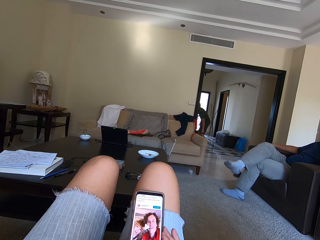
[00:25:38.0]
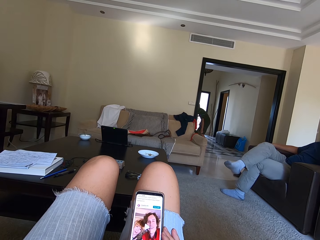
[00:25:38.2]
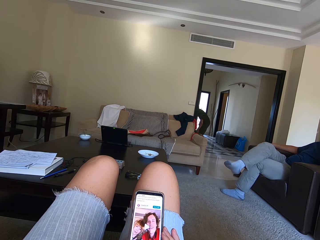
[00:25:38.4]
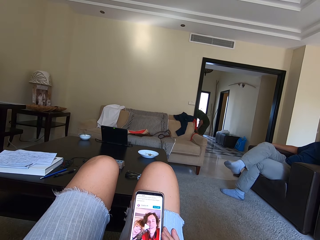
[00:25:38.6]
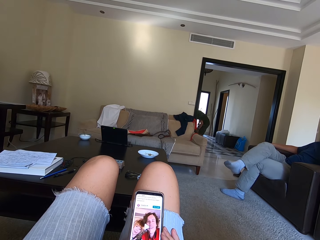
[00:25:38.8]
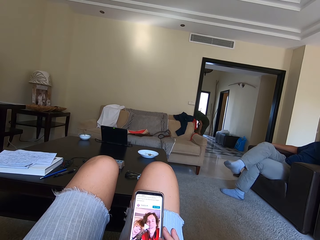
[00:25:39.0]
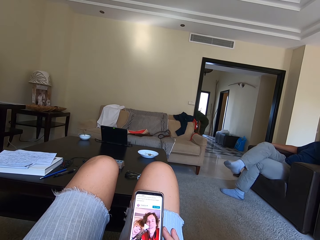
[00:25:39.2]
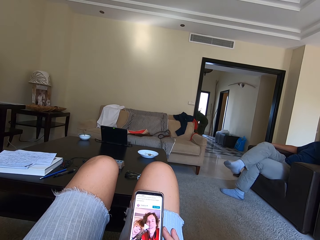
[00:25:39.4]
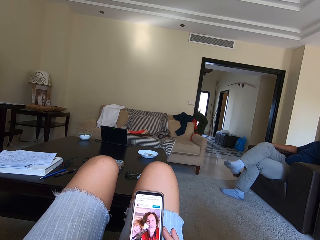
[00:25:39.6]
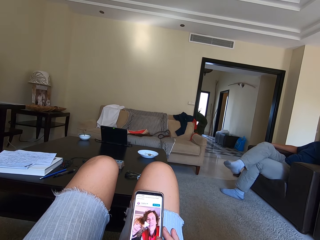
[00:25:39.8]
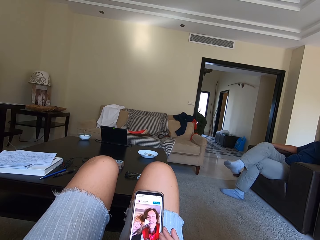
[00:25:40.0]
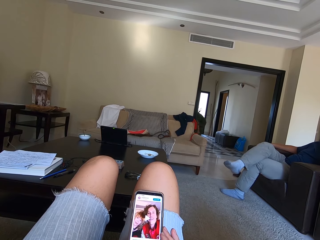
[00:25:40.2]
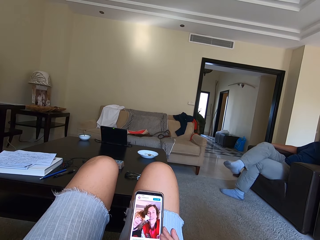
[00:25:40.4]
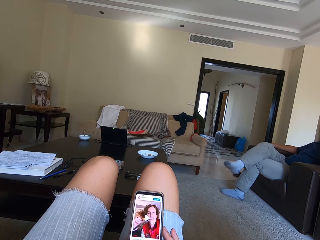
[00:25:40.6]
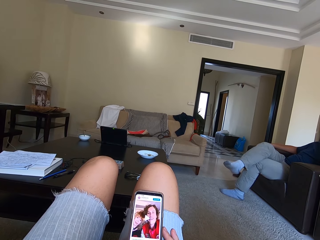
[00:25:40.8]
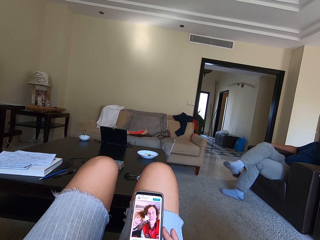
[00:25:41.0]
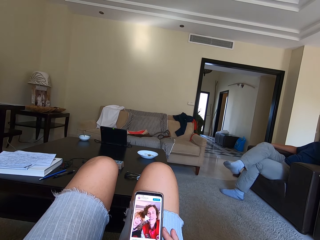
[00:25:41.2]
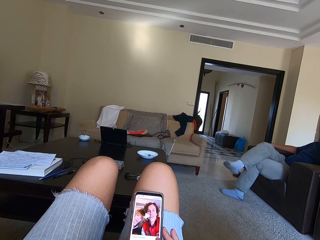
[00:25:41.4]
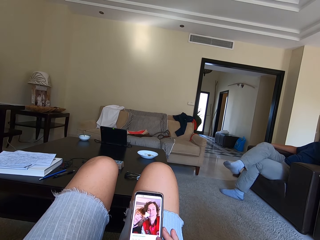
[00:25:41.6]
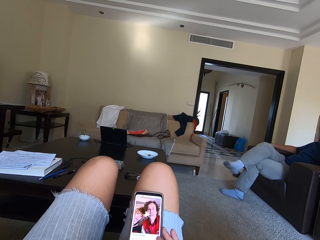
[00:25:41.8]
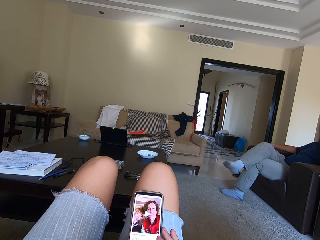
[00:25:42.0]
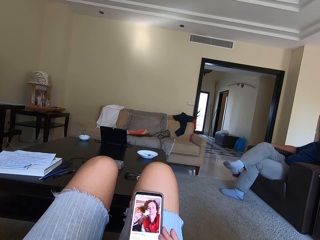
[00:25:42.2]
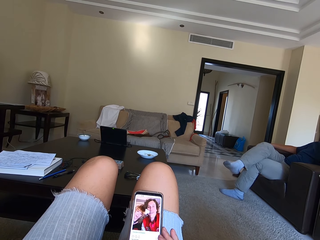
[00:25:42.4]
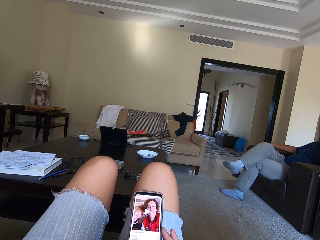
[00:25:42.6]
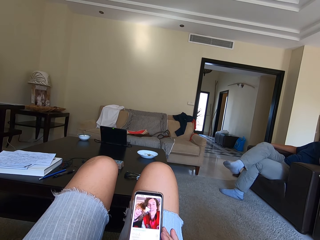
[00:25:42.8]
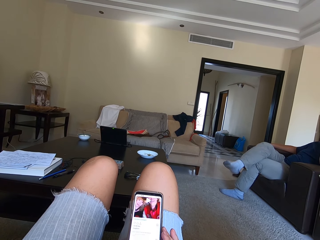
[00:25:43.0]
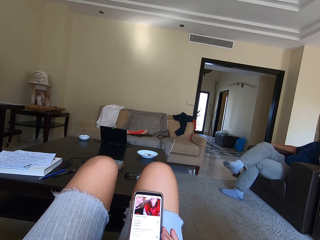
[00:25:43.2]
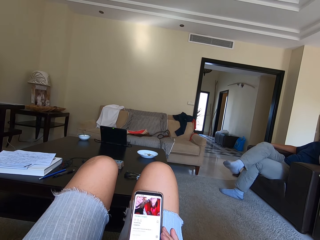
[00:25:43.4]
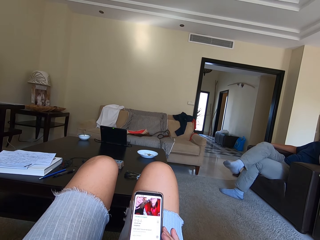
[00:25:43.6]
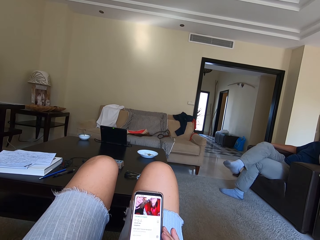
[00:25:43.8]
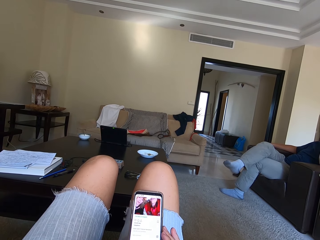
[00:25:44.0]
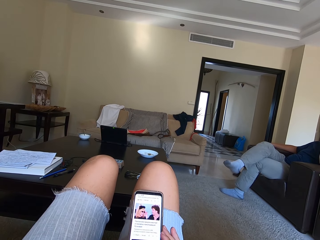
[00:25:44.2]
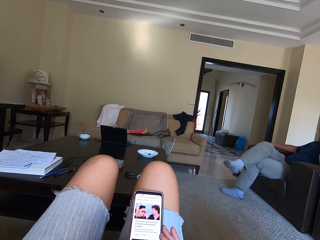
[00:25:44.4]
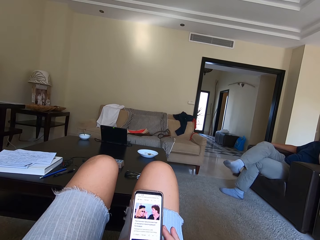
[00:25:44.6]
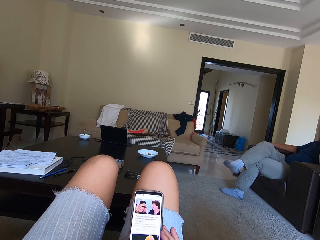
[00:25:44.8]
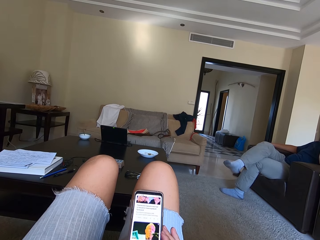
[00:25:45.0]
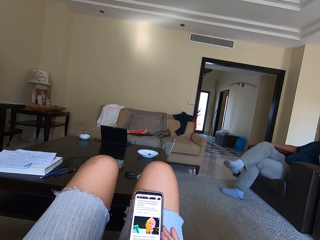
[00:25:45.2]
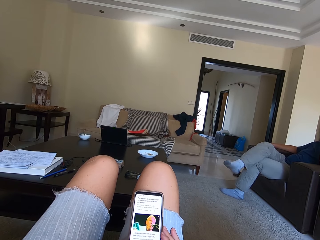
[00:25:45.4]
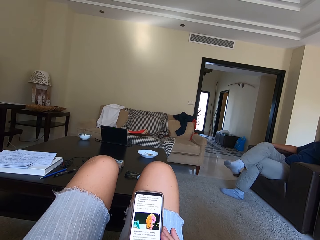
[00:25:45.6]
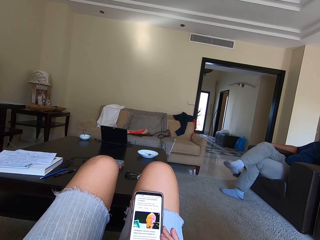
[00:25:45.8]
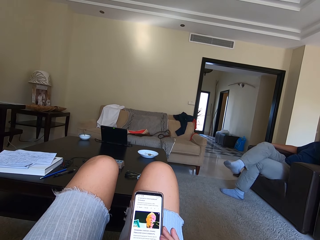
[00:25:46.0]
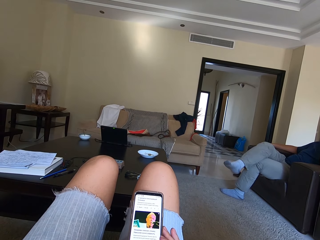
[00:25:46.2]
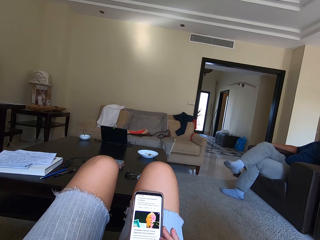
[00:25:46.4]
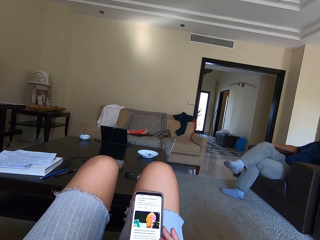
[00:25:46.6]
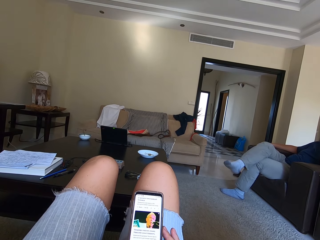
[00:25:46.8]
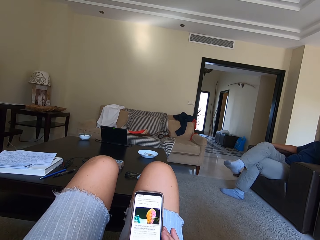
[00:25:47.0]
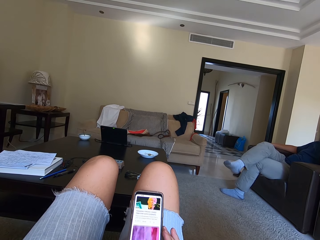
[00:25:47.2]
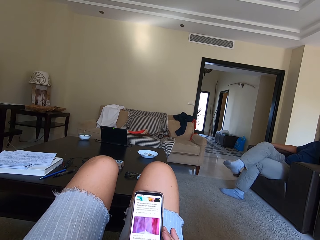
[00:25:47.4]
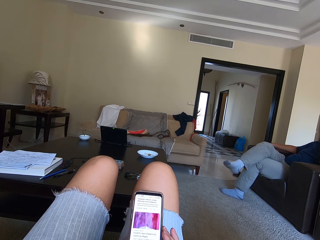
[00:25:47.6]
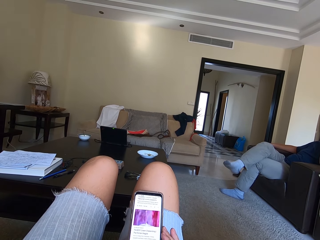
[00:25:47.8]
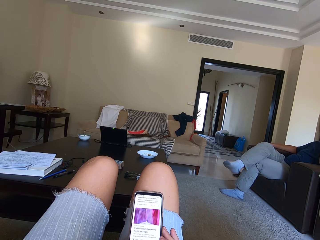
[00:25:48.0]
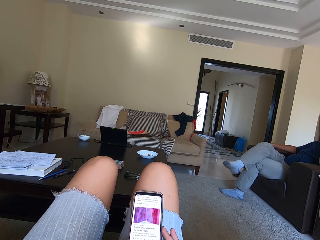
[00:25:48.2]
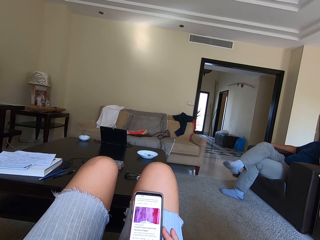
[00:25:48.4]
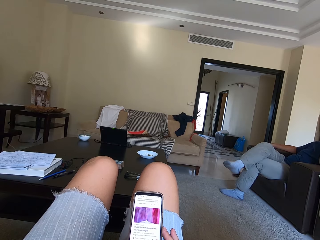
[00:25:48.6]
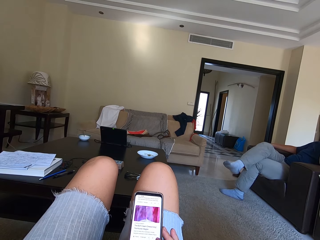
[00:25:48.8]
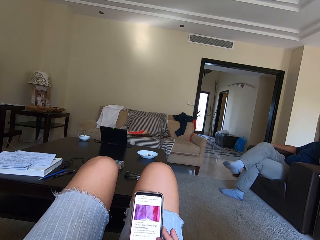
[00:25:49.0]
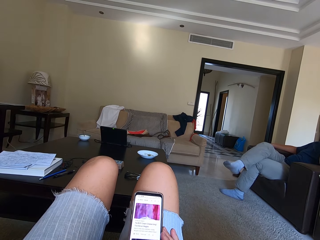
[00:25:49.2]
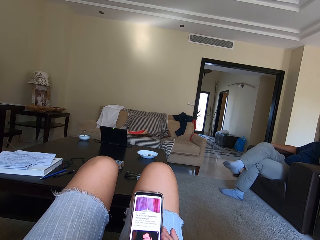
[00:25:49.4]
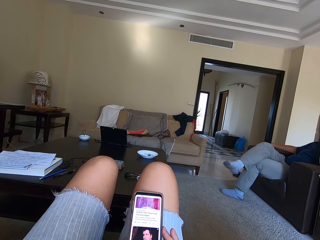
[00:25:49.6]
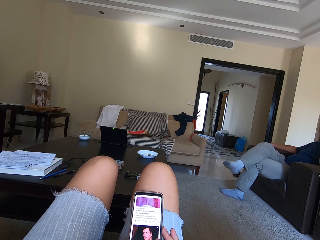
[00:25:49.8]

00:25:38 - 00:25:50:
The camera wearer operates the phone.

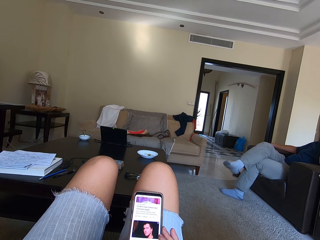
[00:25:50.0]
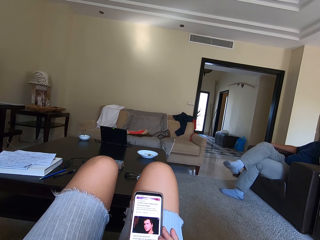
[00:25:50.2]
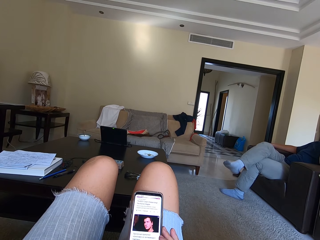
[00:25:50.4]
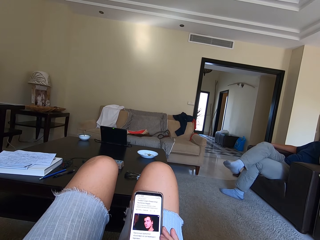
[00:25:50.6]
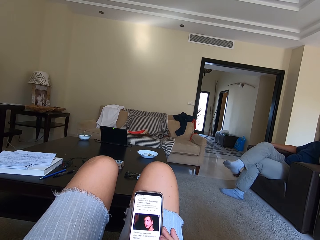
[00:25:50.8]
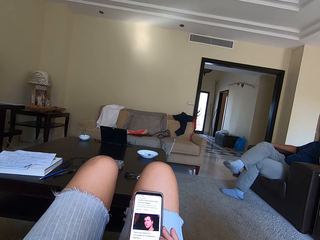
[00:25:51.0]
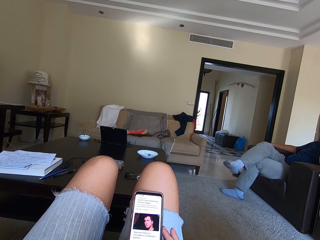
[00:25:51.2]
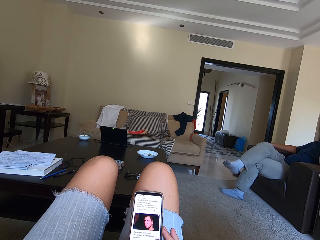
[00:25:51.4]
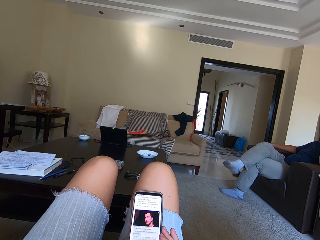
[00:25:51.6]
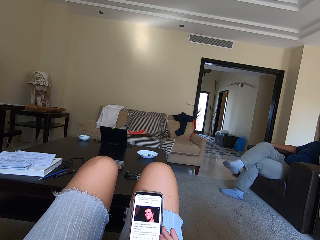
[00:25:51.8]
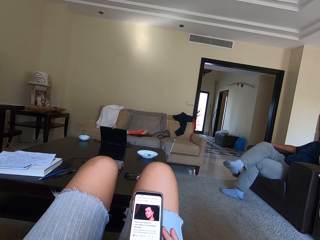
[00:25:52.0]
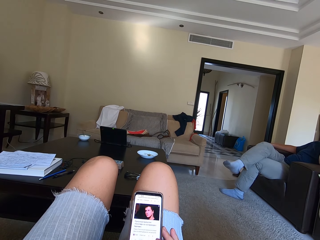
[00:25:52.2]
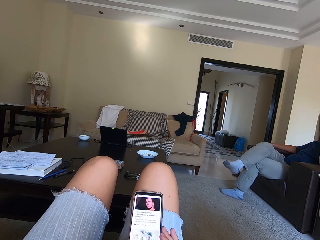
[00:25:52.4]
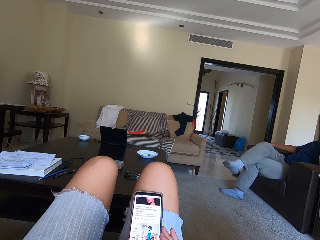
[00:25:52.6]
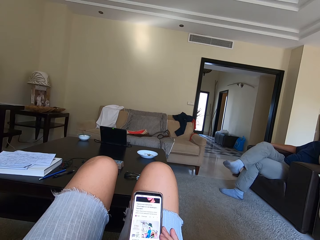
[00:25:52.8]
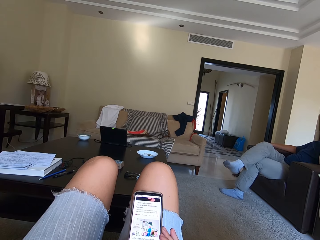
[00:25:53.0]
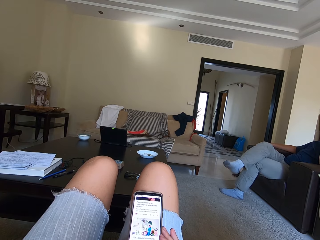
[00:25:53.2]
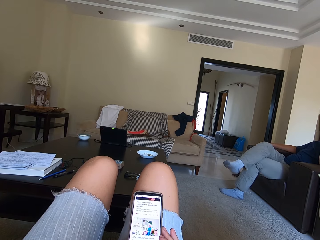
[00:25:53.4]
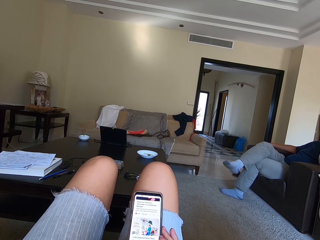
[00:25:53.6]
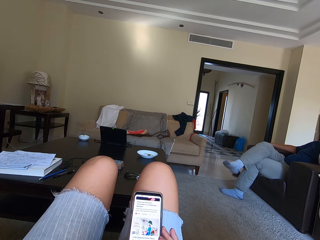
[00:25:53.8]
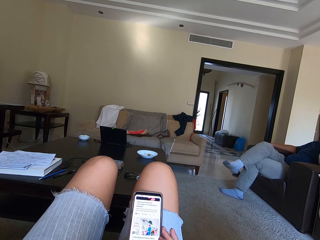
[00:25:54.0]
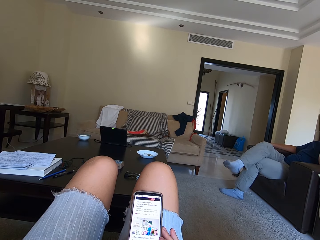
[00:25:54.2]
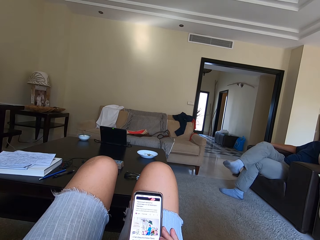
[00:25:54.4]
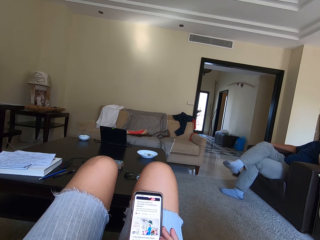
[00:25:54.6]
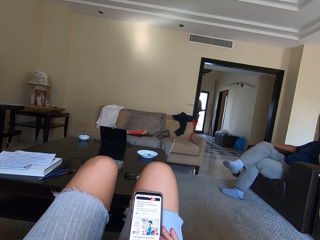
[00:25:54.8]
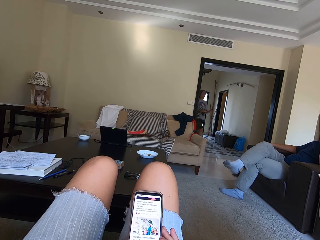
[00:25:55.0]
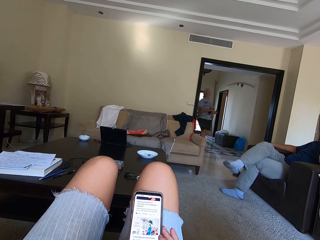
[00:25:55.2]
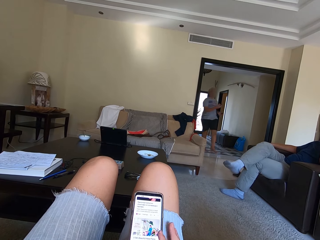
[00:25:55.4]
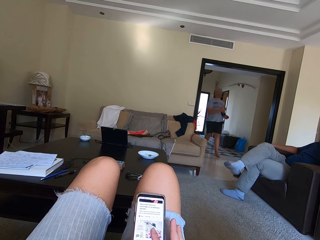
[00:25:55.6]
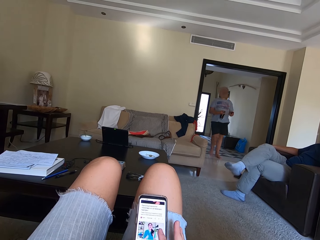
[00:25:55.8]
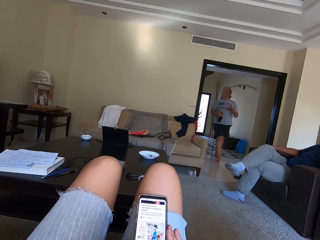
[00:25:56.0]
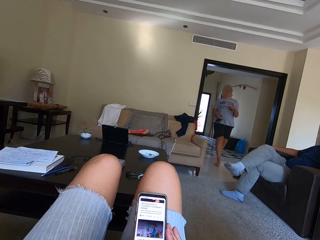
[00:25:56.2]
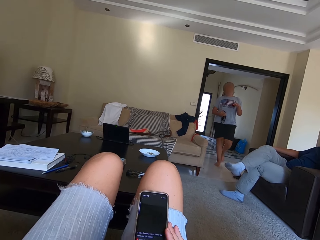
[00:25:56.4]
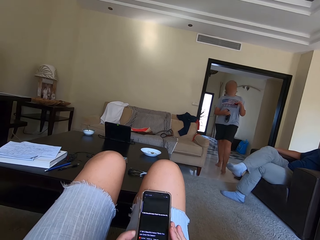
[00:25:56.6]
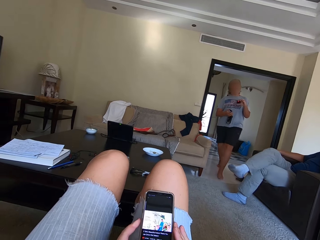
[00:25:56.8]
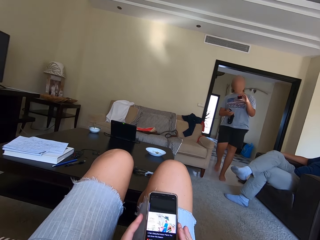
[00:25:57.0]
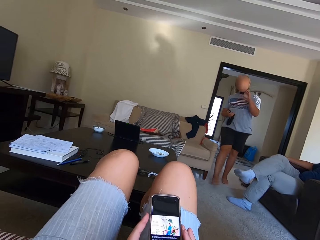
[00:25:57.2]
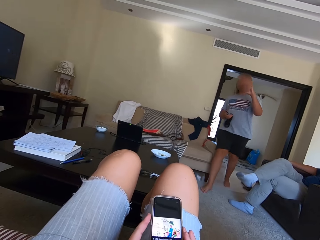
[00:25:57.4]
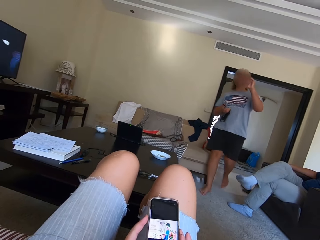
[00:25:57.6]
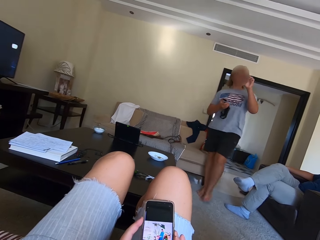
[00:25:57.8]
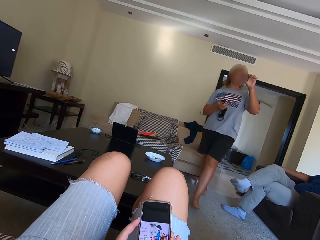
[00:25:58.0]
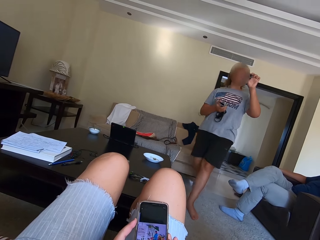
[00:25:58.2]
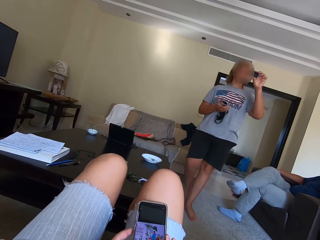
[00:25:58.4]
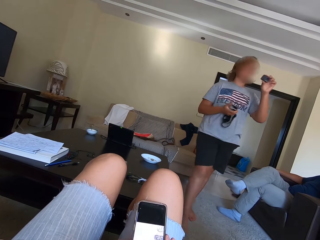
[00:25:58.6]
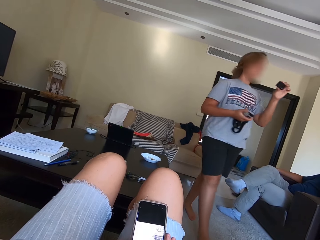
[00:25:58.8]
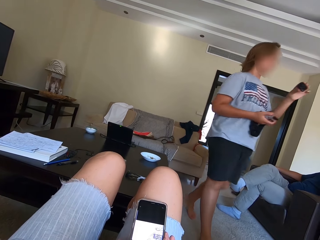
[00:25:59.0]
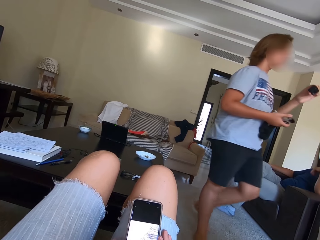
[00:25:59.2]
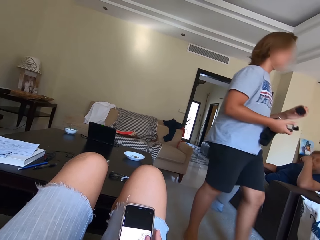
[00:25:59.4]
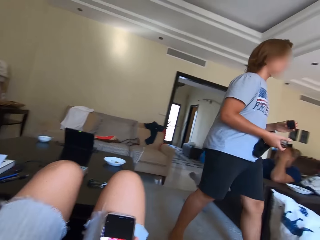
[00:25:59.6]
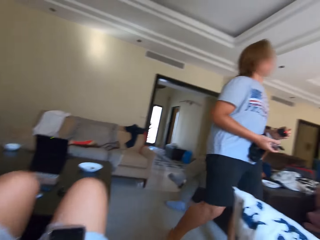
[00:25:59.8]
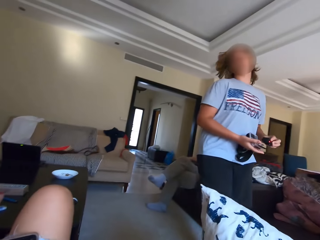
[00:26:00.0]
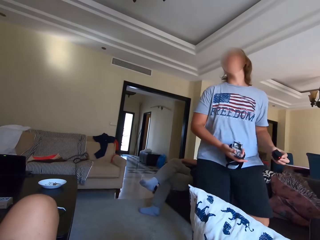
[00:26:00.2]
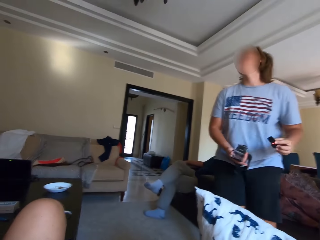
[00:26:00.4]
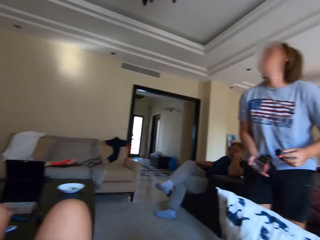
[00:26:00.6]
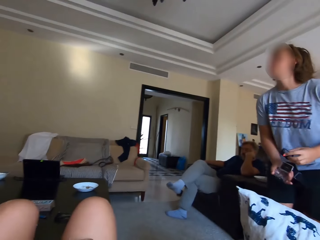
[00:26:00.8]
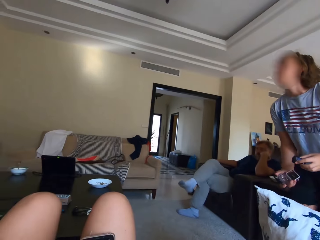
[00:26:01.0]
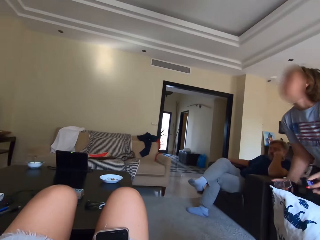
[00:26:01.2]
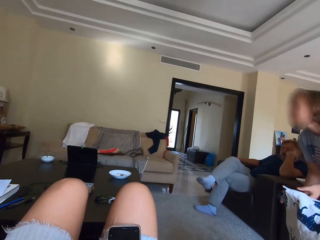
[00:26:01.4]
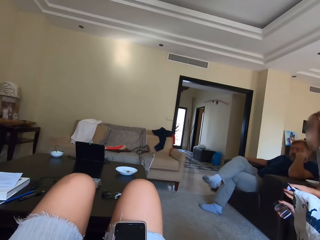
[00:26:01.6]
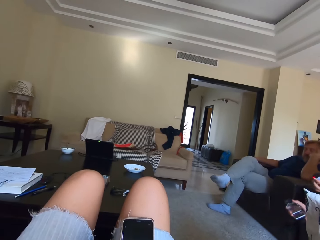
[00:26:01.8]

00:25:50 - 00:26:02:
A woman walks inside the room. The camera wearer operates the phone. The woman eats something and sits down.
